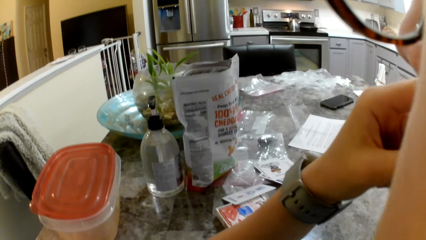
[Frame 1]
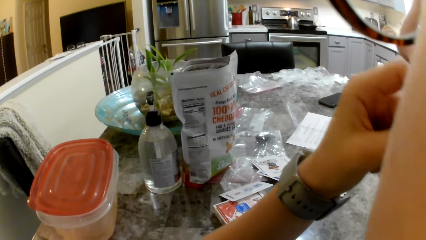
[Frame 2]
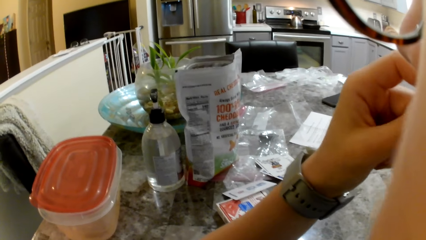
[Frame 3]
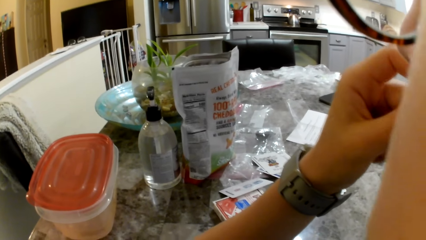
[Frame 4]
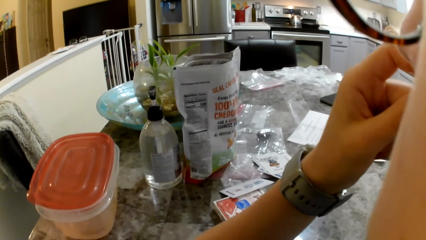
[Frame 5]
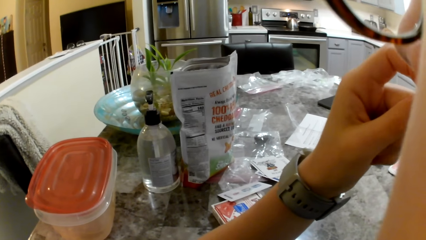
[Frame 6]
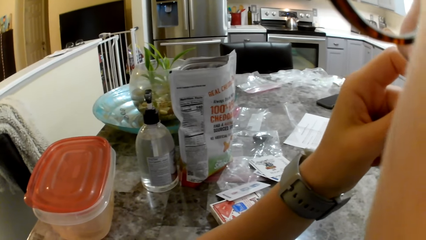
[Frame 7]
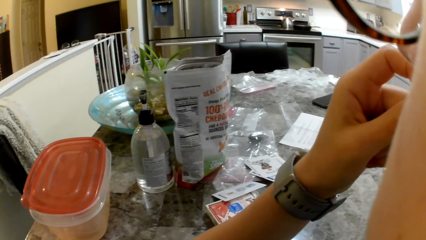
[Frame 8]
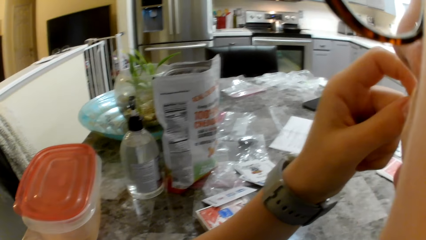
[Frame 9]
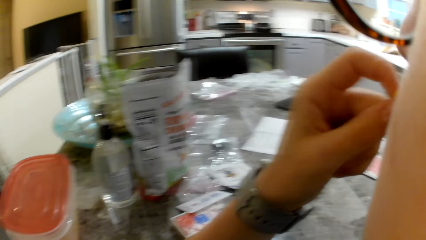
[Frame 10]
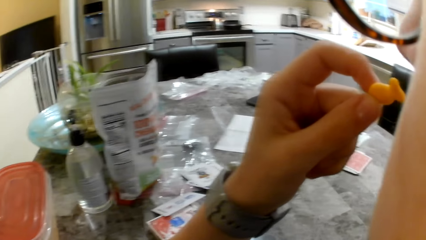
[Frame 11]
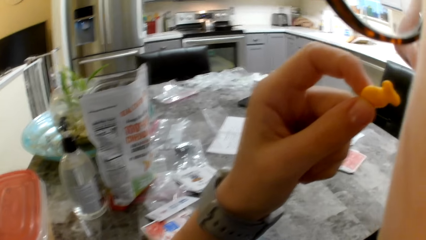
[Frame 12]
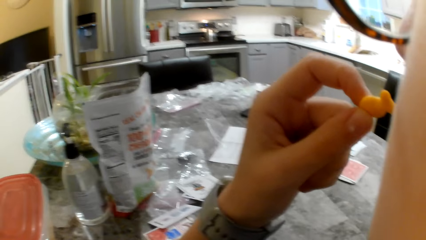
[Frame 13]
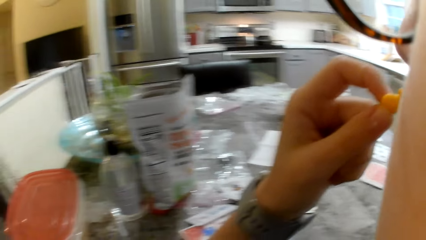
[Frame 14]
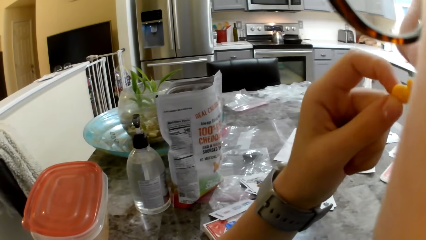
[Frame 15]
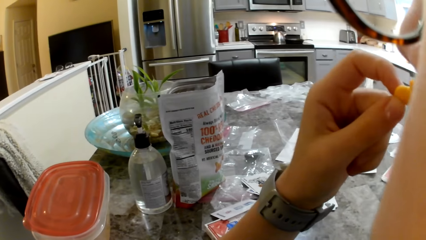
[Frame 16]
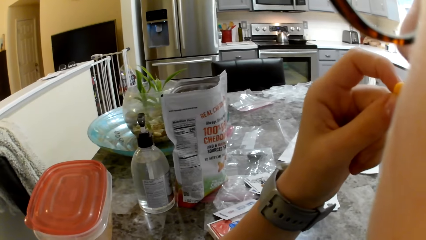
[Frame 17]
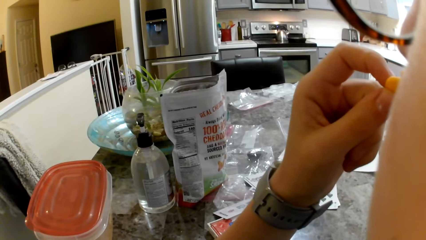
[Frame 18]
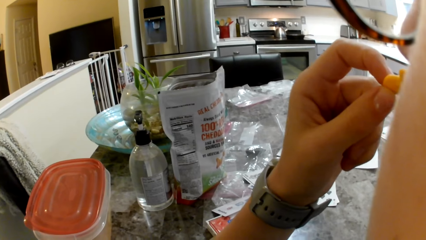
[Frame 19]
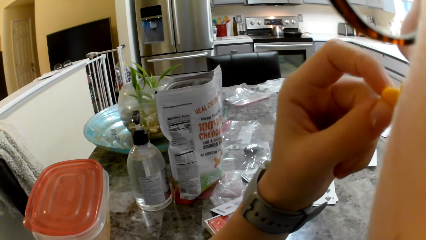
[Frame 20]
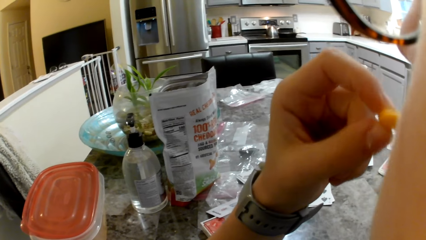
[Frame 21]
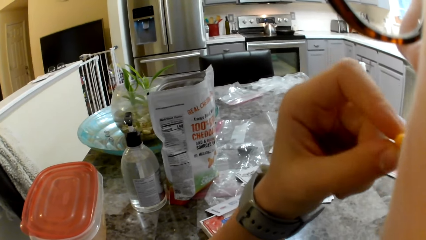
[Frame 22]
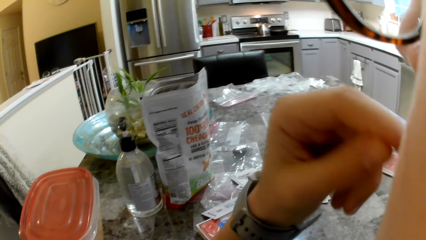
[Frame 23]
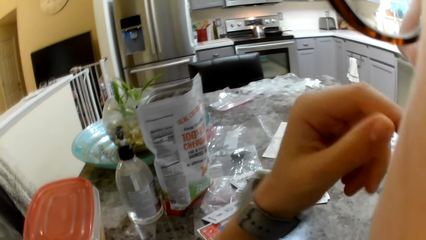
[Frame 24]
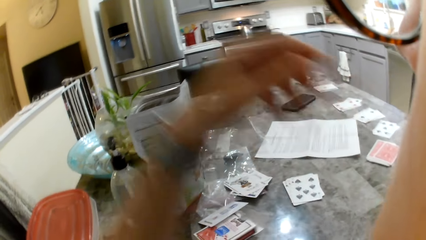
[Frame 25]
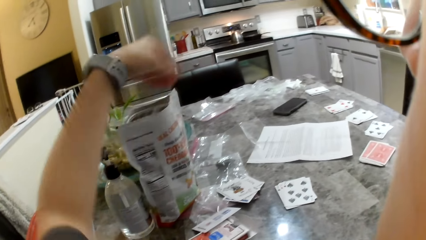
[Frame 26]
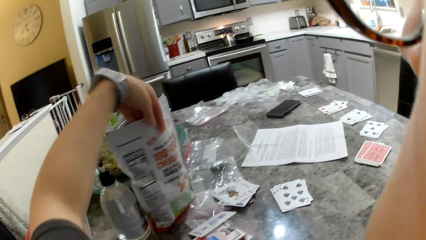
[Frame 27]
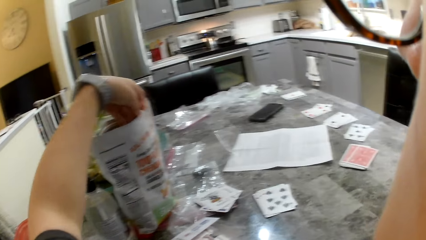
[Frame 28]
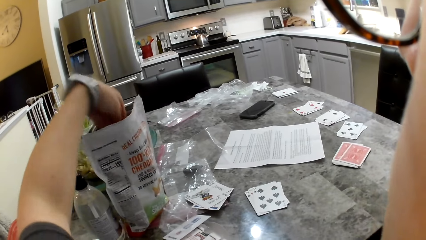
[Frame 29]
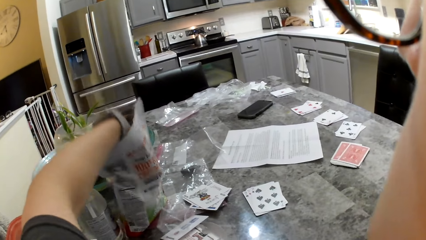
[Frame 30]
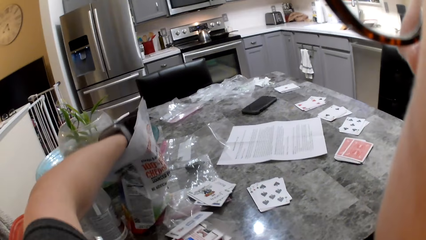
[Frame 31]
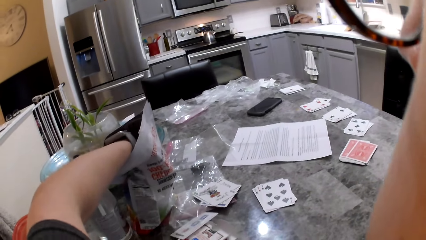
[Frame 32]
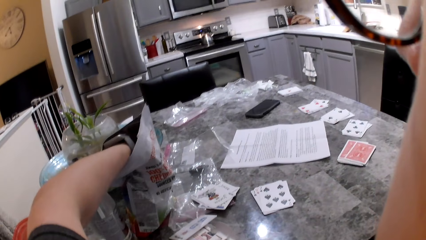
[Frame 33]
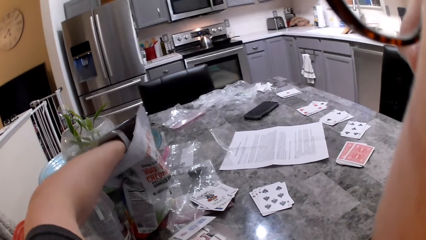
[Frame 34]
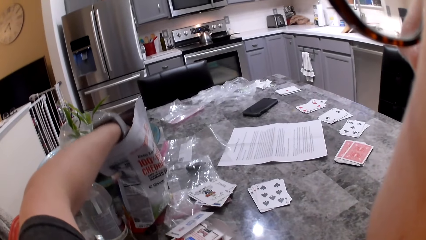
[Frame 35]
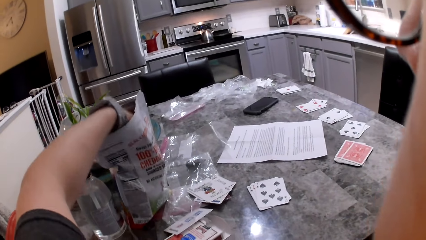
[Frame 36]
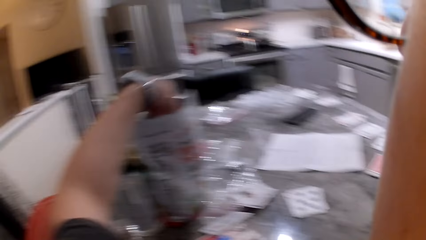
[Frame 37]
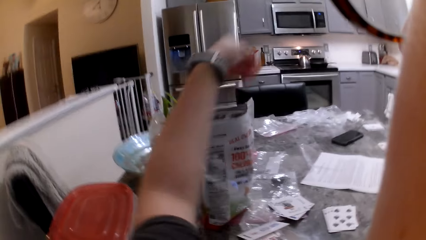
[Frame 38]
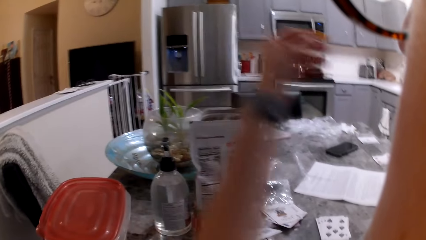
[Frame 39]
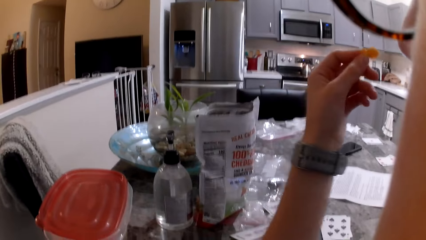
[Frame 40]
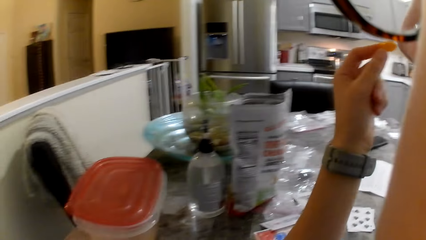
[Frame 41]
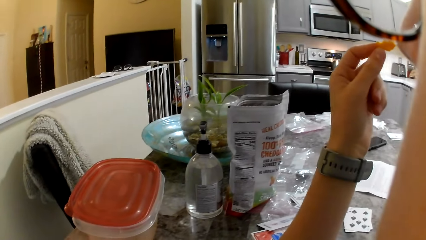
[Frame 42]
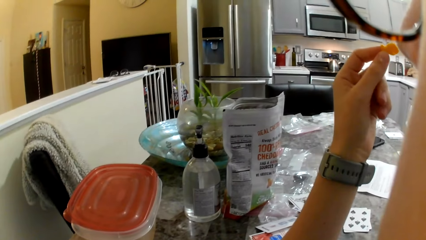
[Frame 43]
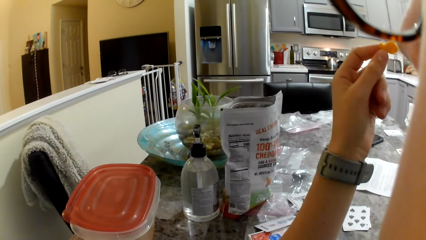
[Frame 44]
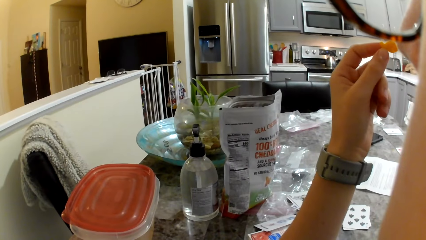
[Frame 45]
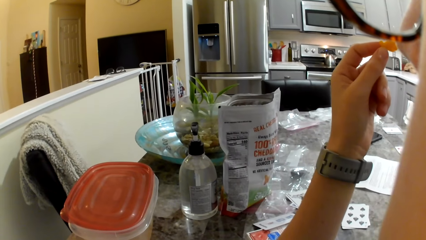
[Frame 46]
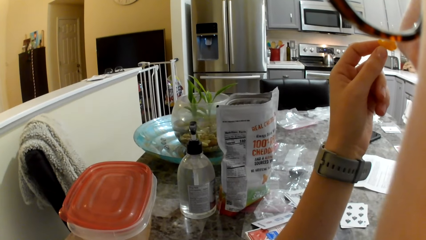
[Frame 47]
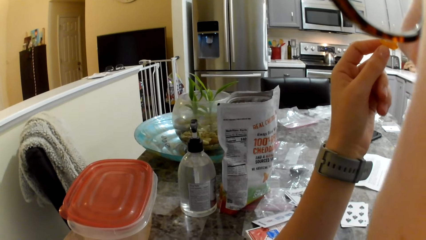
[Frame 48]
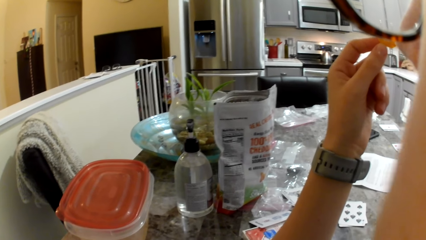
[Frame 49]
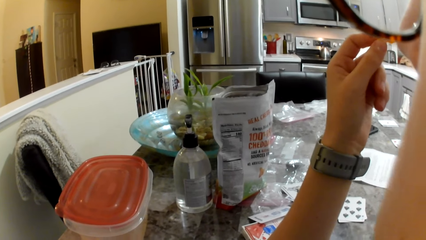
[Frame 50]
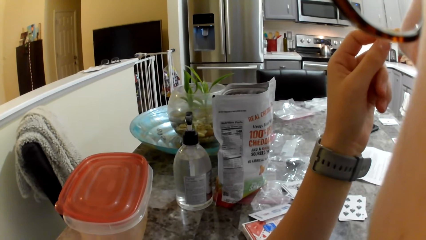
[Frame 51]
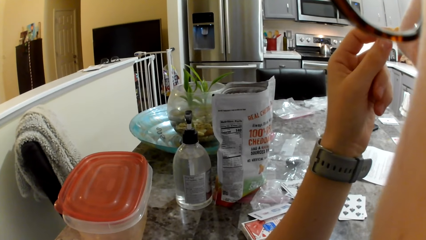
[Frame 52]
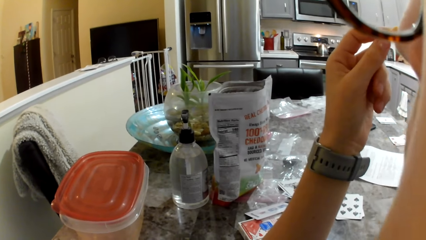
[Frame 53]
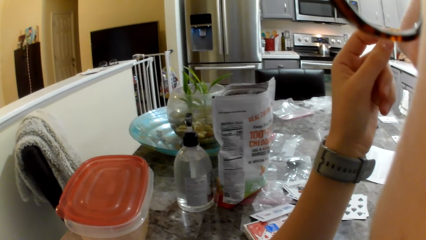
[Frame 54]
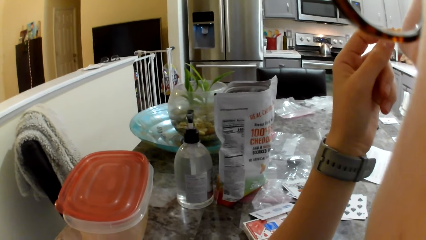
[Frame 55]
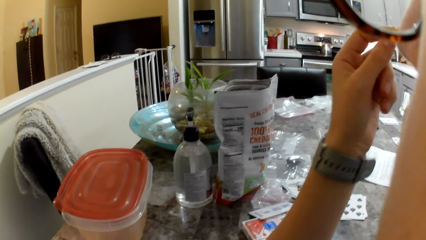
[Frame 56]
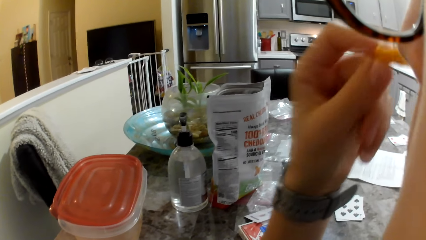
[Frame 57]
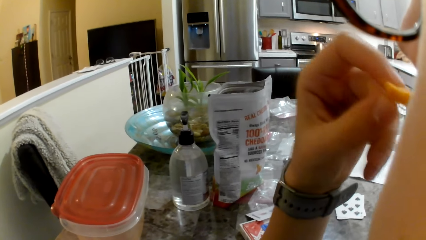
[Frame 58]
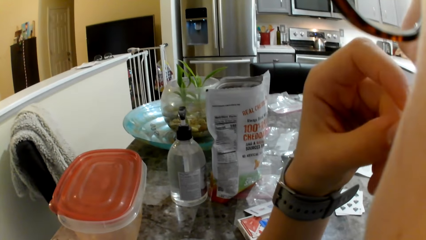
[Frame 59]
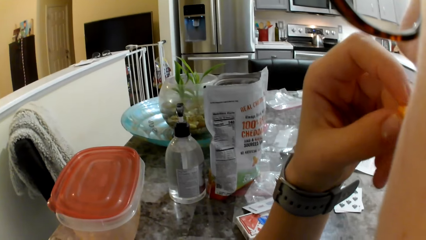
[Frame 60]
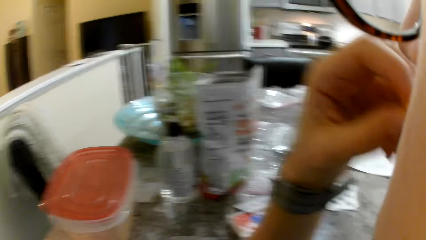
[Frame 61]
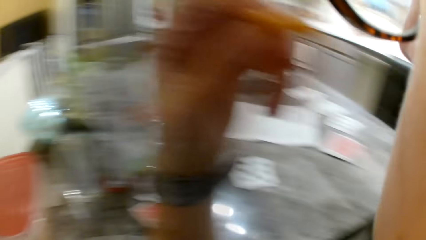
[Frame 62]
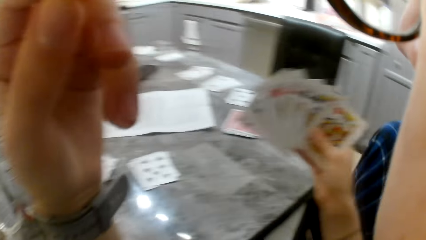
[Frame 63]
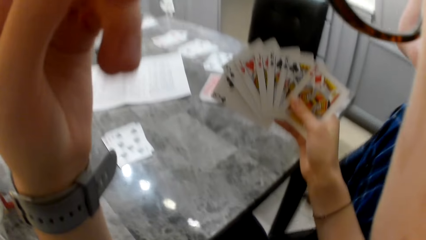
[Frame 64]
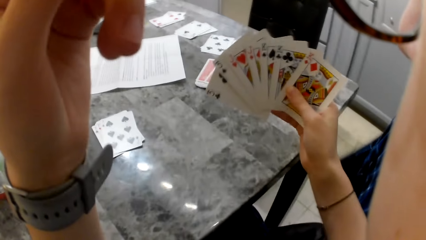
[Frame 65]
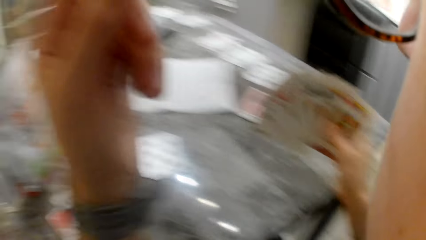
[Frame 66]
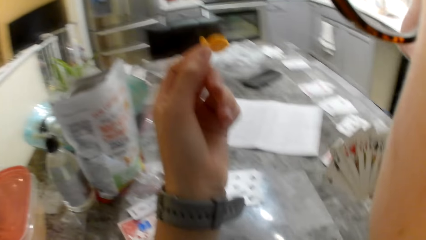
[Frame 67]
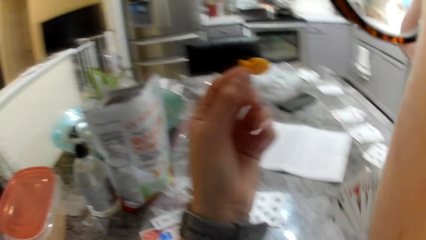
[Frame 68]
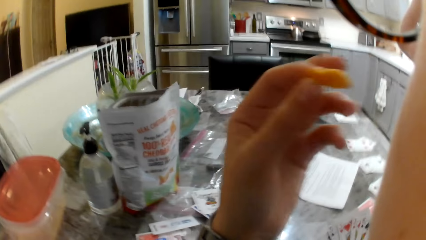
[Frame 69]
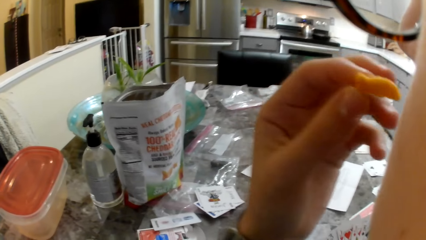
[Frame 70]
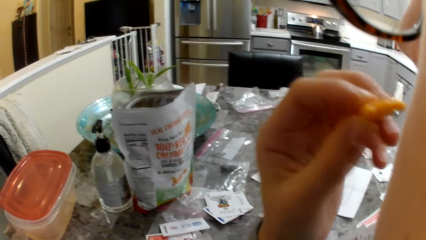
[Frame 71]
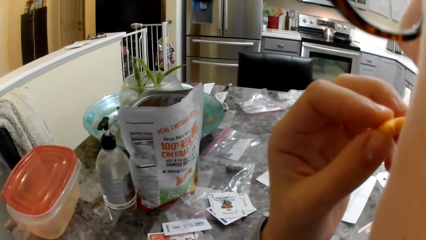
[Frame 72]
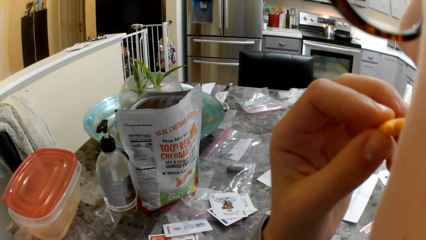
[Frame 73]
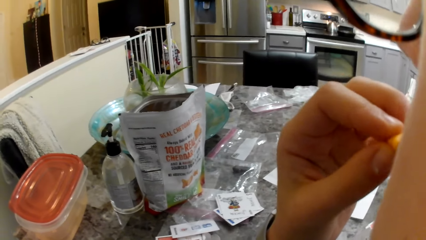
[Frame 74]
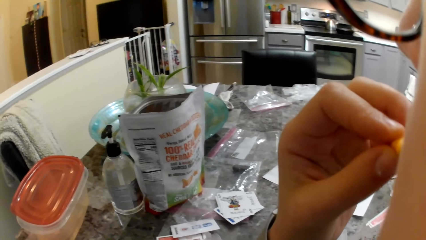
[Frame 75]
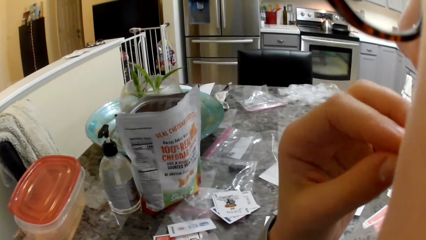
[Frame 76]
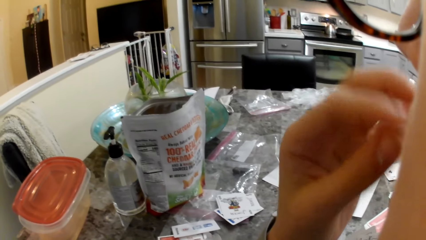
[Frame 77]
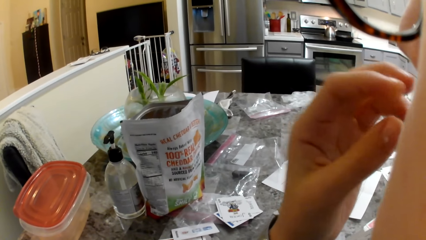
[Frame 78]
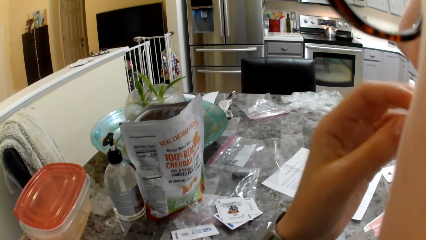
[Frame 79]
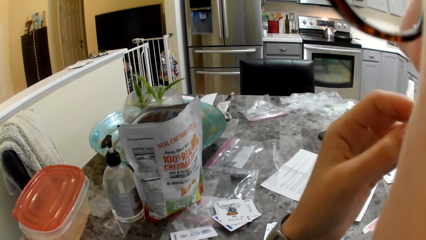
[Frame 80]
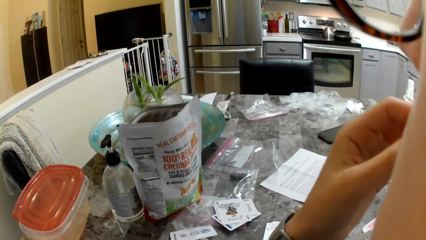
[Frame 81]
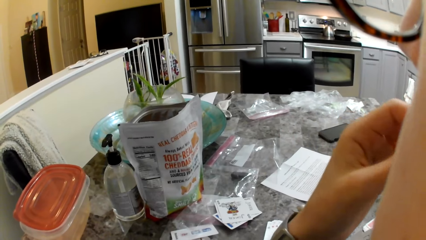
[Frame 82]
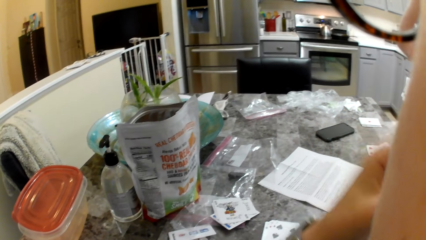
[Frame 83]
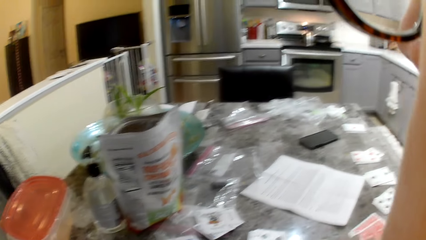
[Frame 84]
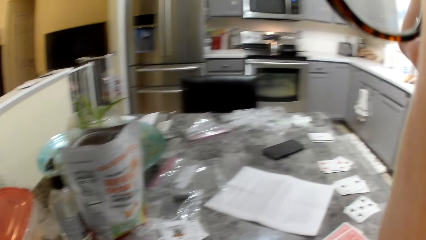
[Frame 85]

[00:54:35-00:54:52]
The camera wearer picks some cheddar chips from the bag on the table. They eat the cheddar chips.
